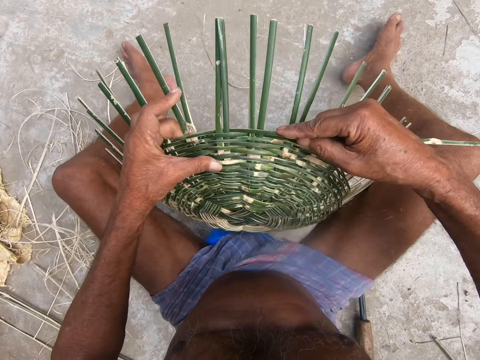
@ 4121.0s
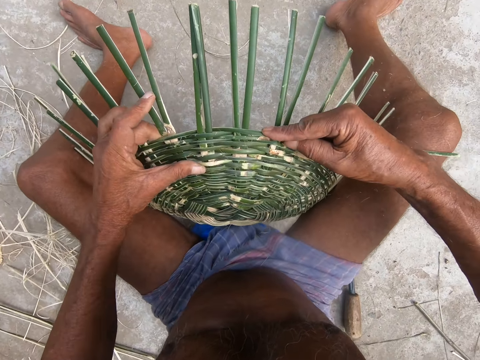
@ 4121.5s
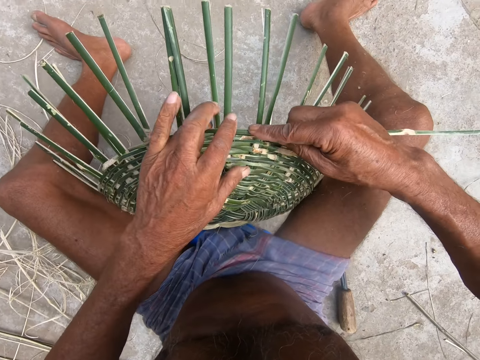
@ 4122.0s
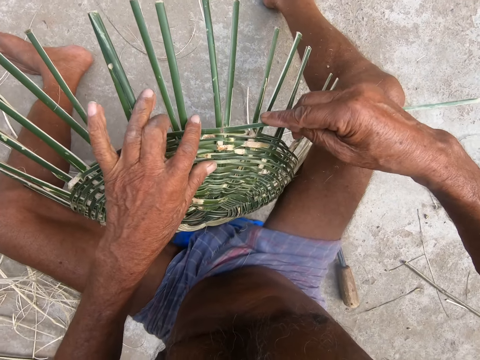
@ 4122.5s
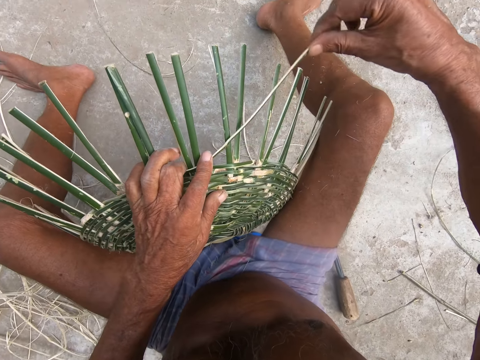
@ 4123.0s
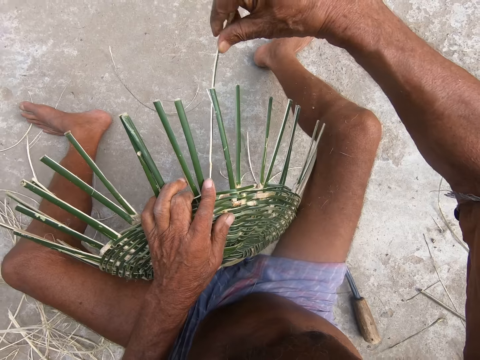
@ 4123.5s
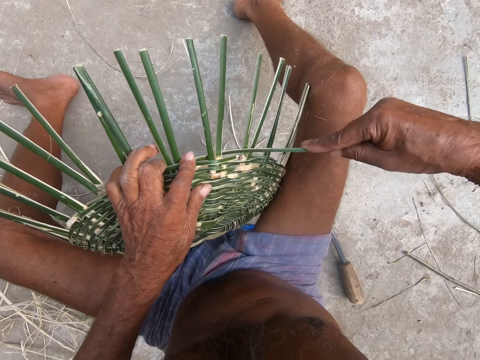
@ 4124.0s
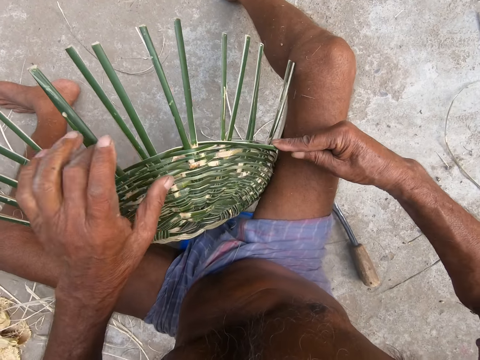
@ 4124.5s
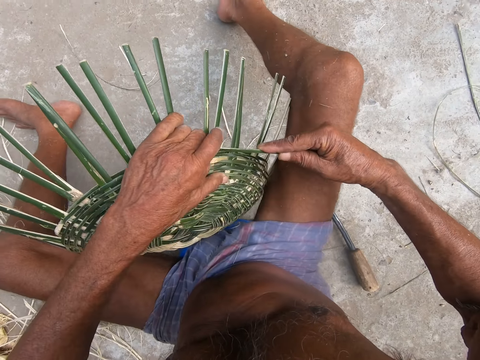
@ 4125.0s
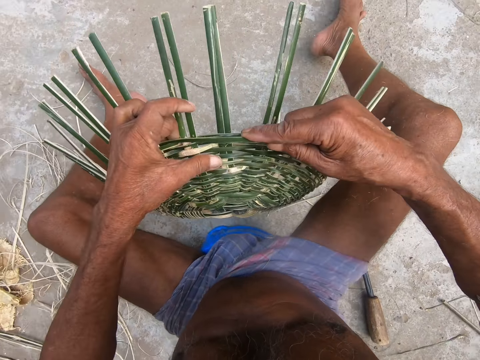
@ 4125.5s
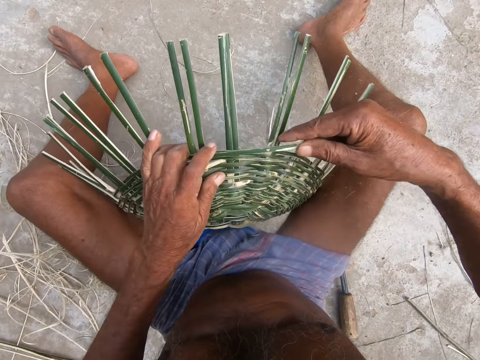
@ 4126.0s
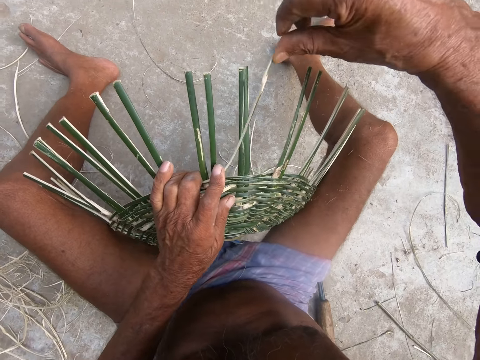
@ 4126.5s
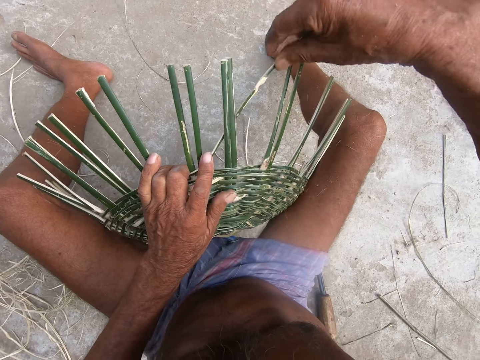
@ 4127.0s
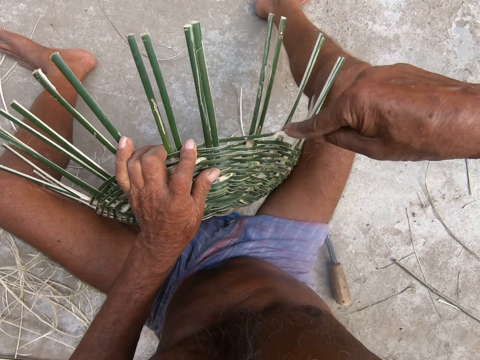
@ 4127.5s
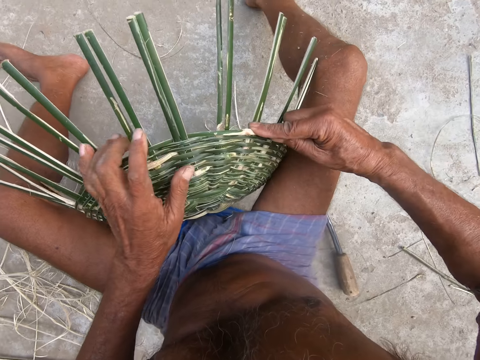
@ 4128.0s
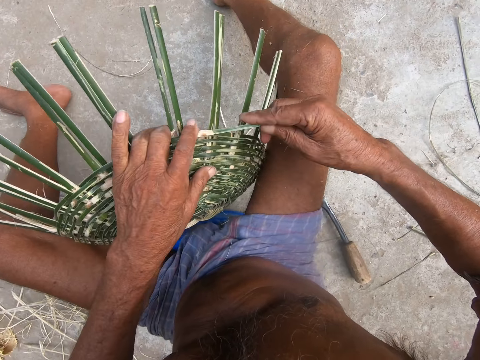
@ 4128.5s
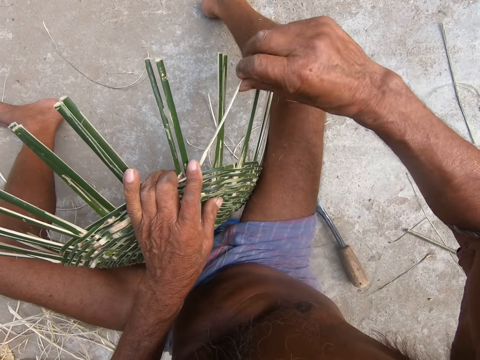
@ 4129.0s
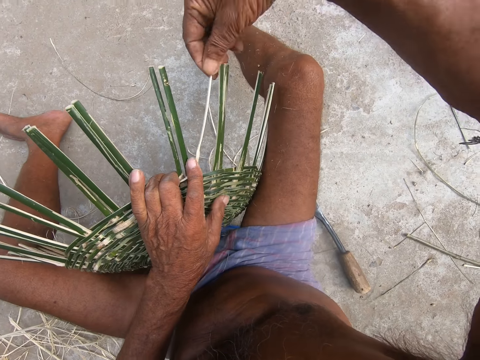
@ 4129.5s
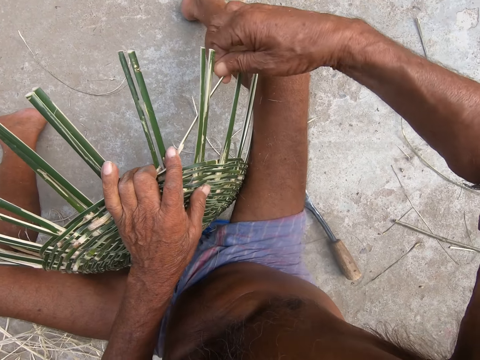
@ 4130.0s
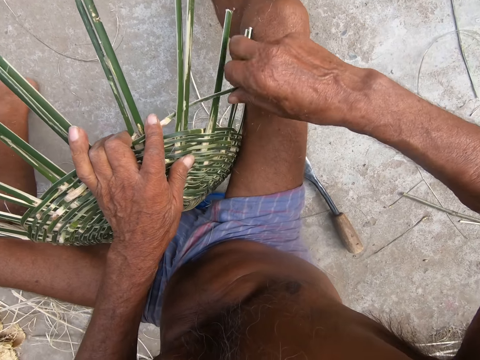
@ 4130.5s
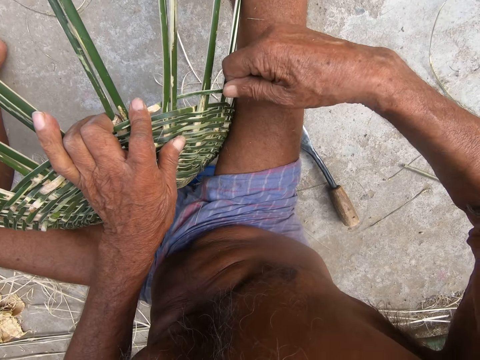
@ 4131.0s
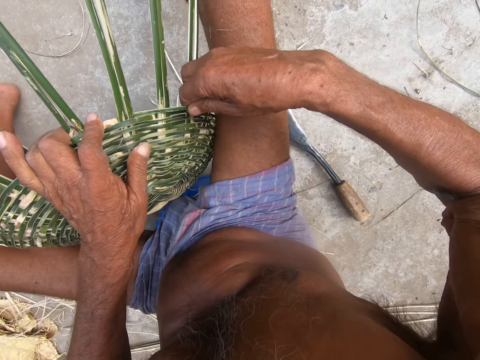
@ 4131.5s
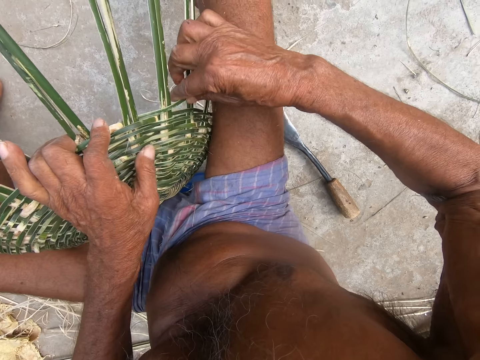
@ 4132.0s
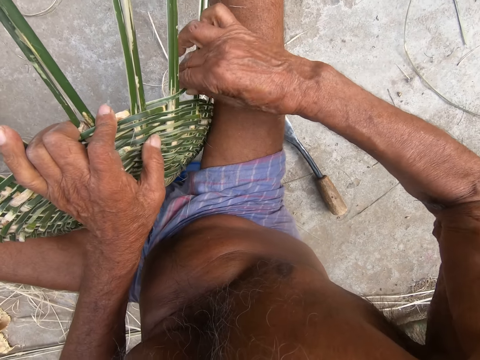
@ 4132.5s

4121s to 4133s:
The camera wearer turns the basket. They weave the basket. They turn the basket. They weave the basket.

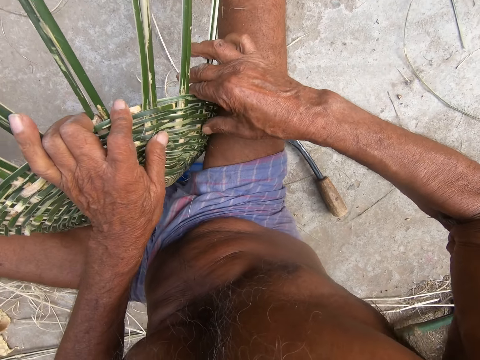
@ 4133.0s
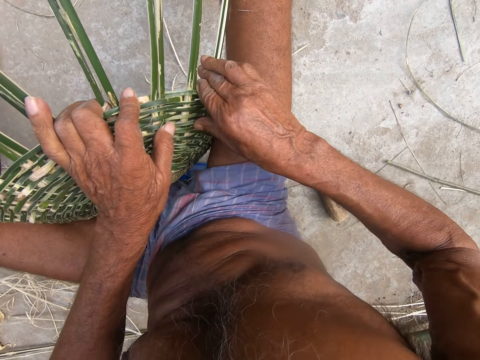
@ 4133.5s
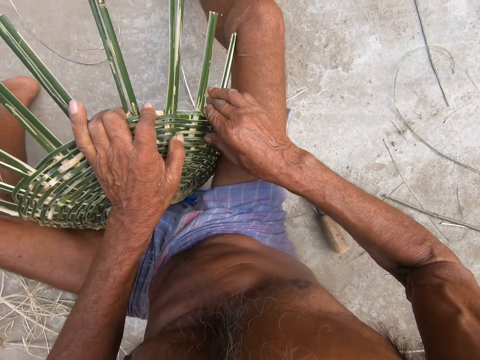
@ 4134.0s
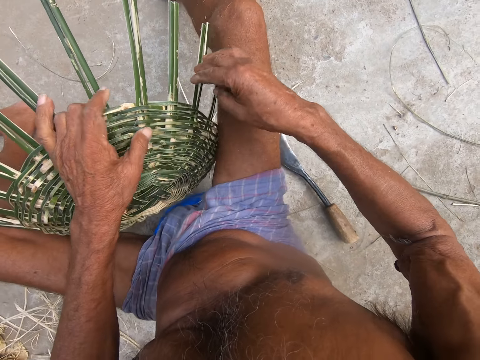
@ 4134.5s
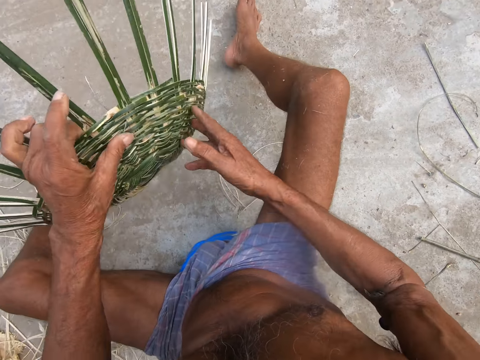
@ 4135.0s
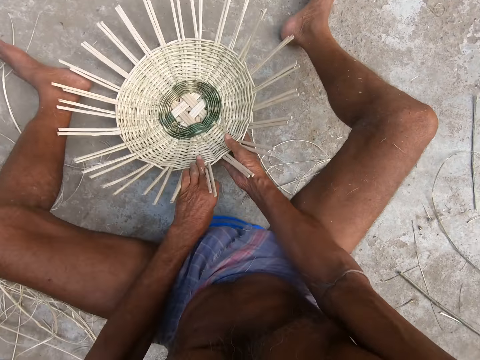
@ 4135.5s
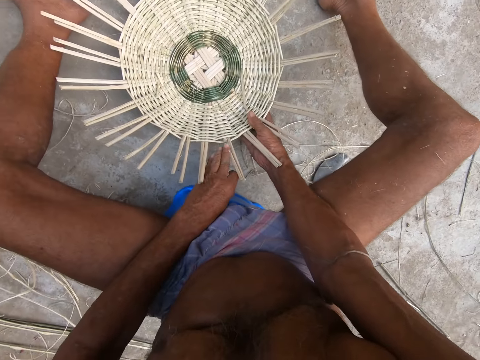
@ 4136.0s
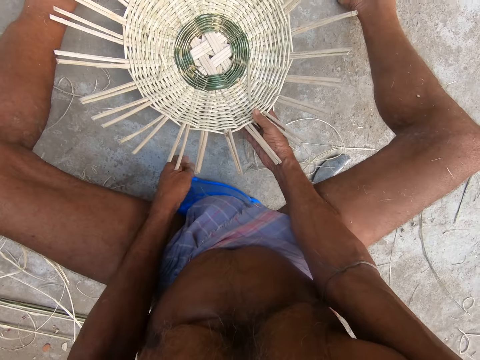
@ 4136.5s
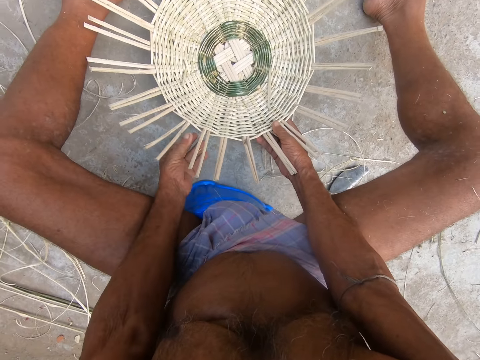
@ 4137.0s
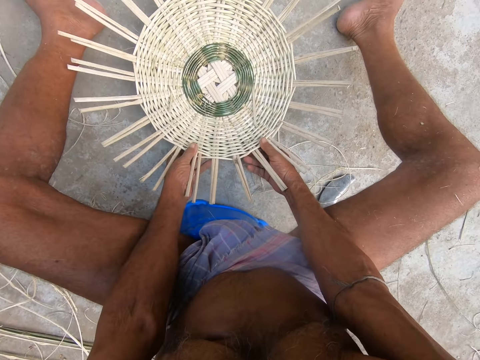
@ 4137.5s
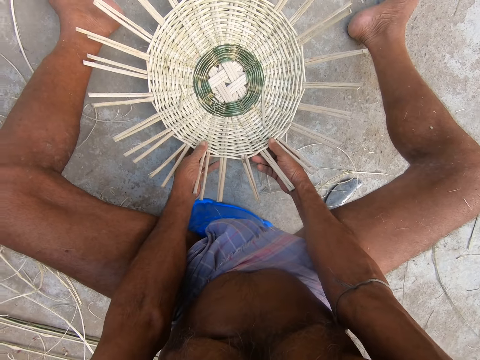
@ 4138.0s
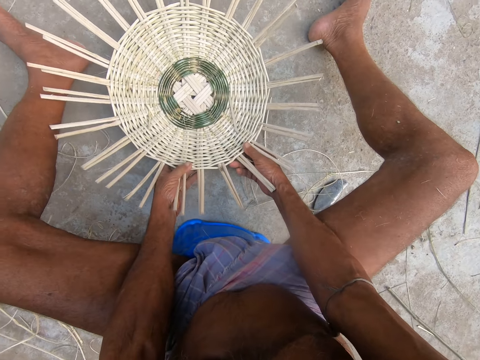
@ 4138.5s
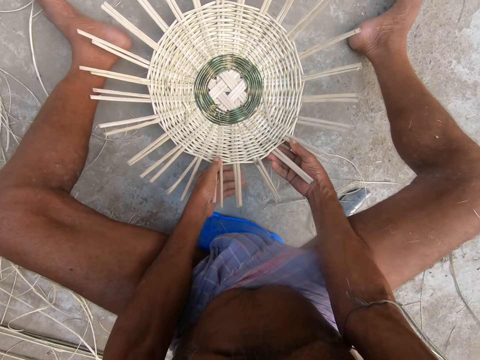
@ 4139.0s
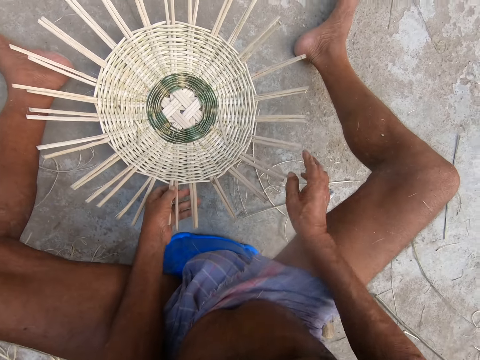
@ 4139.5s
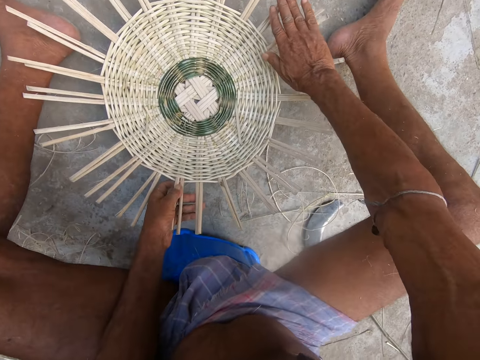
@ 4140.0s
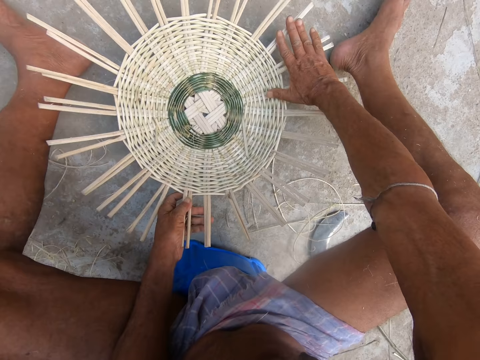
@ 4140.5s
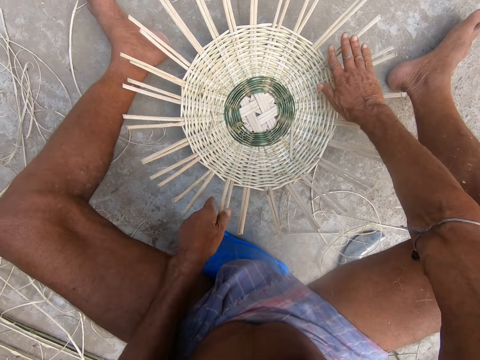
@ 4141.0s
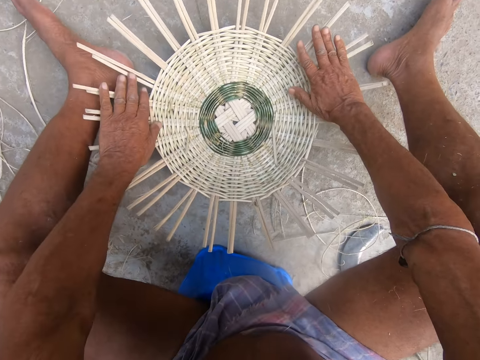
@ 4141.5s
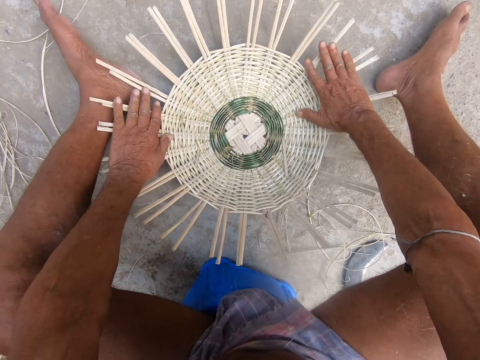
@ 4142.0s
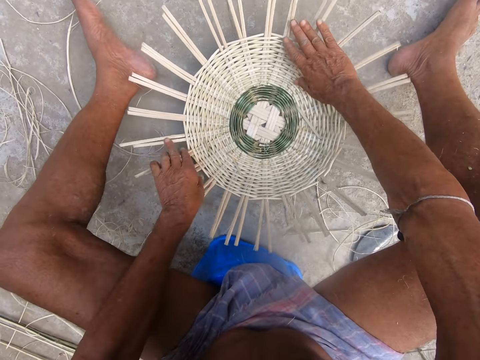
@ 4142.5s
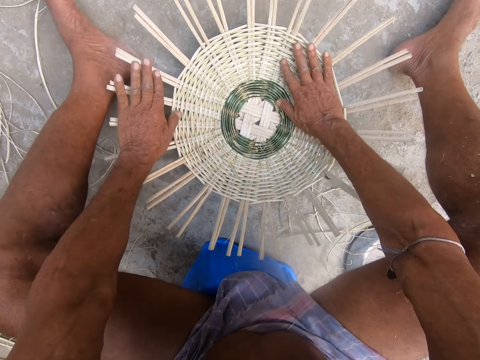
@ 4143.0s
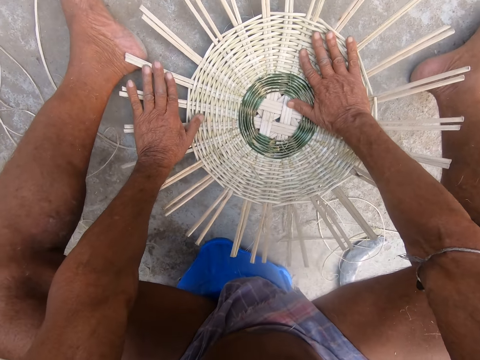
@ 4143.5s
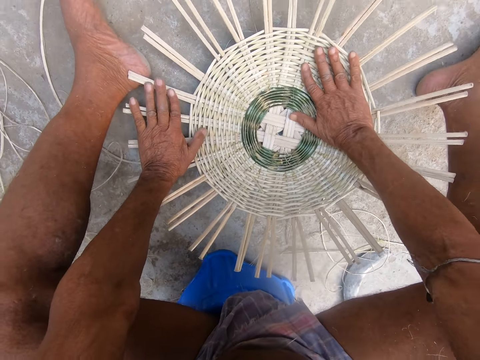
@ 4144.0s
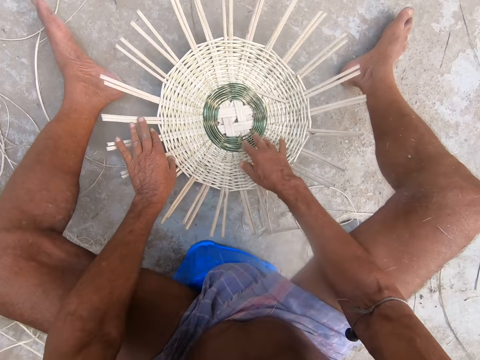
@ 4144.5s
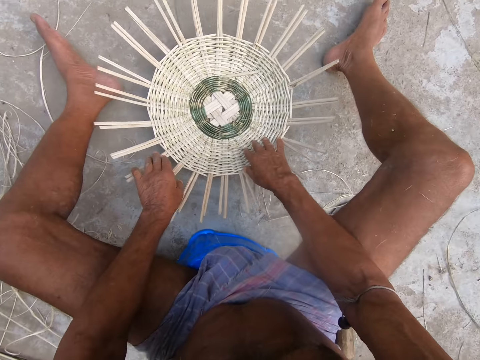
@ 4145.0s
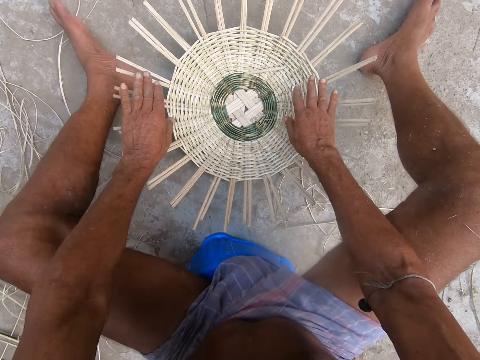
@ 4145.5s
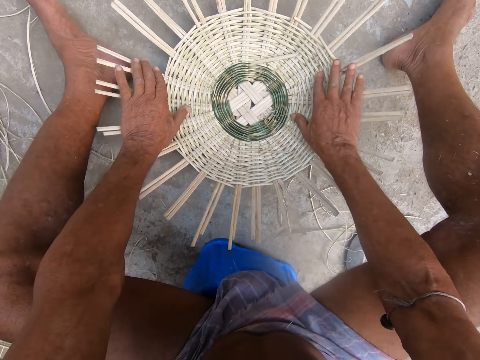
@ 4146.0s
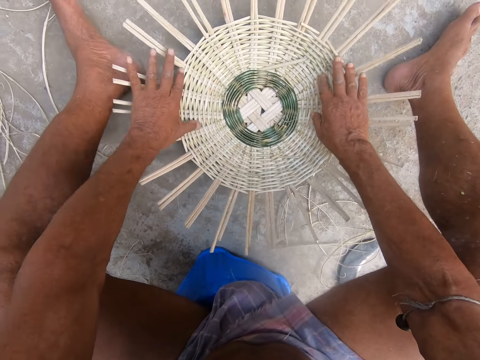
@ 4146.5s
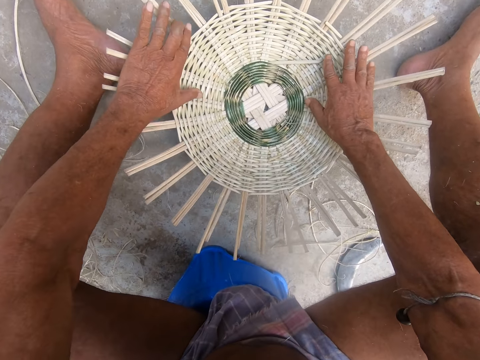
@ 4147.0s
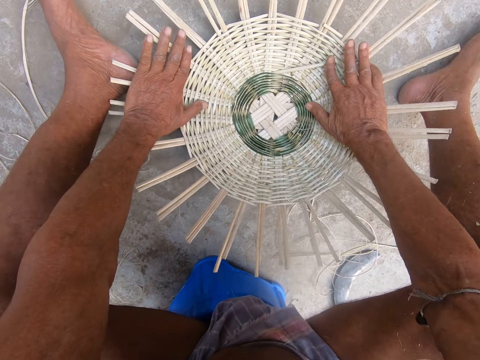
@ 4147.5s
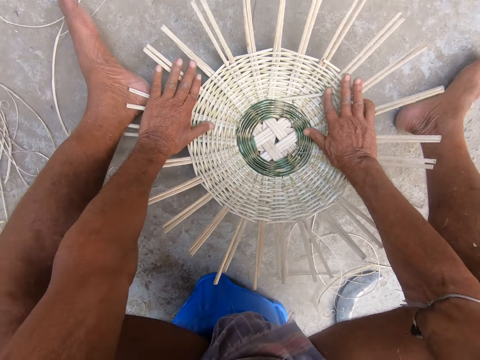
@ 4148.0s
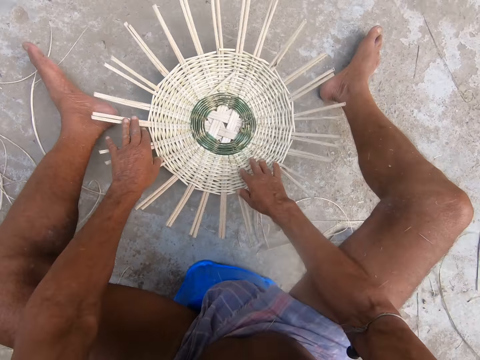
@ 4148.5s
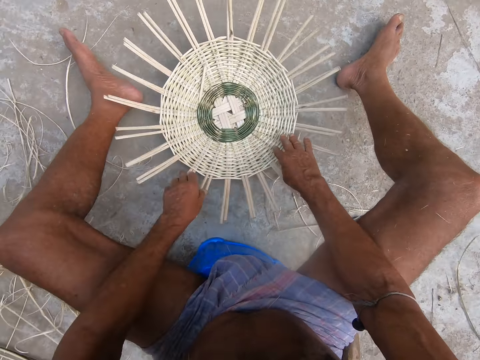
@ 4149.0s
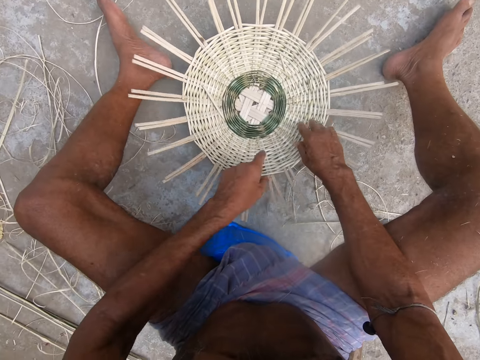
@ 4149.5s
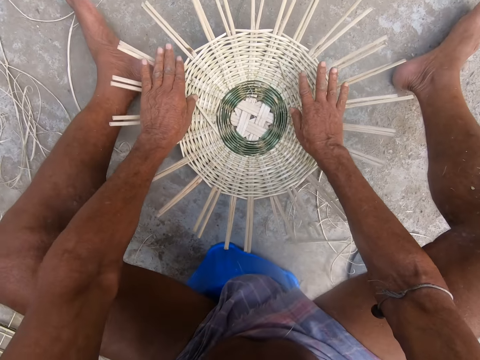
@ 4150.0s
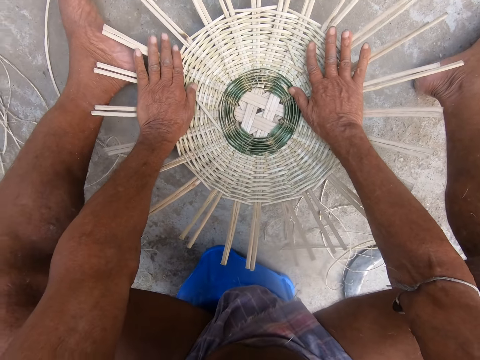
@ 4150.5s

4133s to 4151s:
The camera wearer places the basket base on the ground with both hands. He looks at the basket. He touches some willow rods on the basket base with his right hand. He adjusts the bamboo sticks. He rotates the basket base on the ground with both hands. He presses the bamboo sticks. He rotates the basket.
